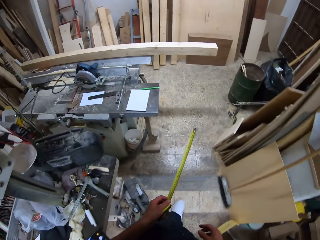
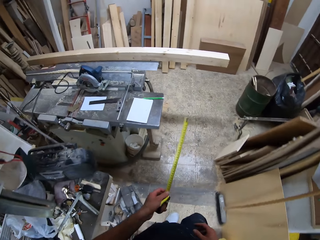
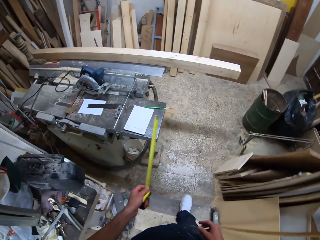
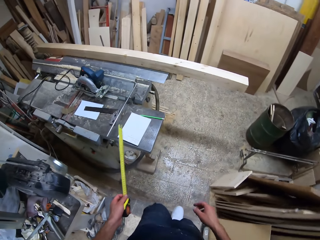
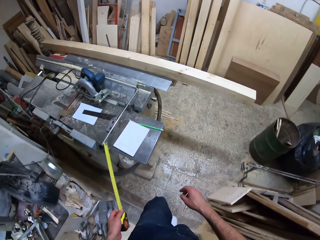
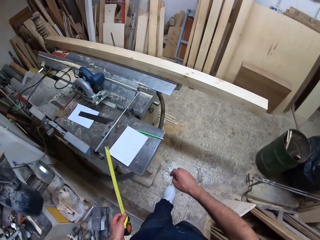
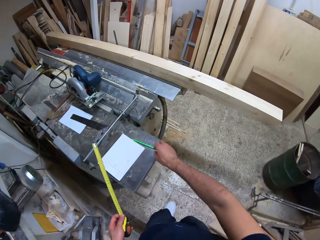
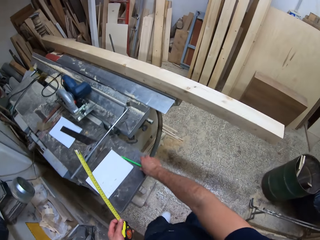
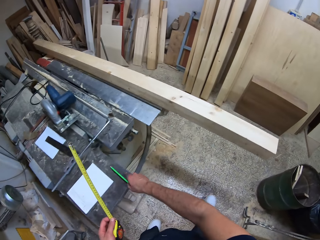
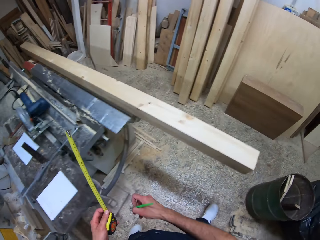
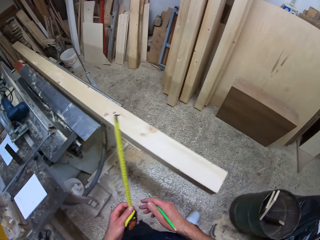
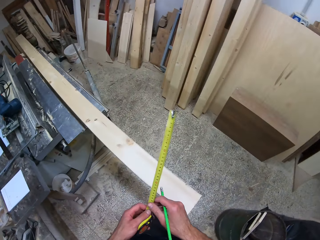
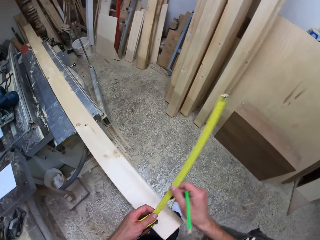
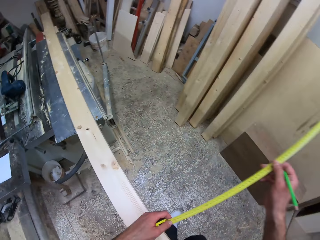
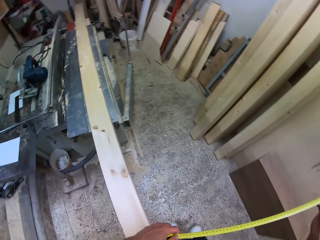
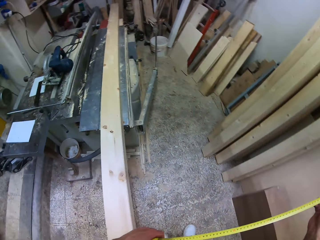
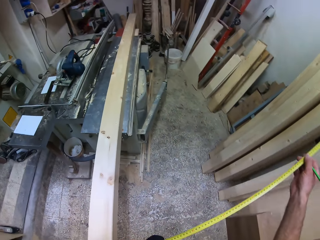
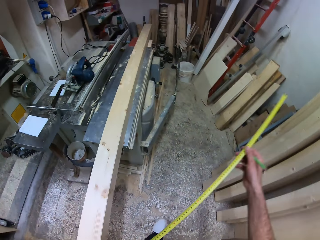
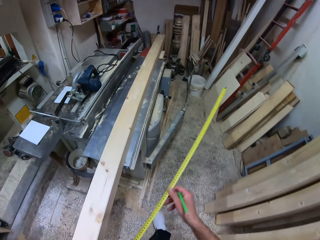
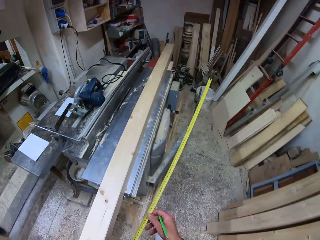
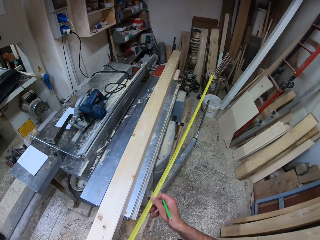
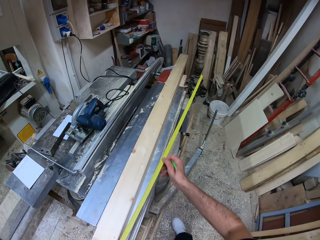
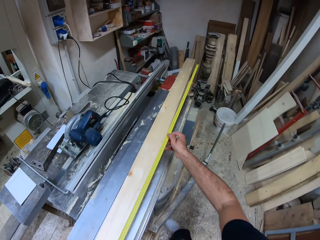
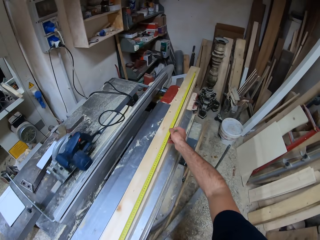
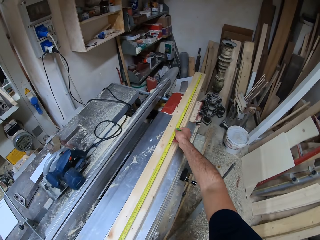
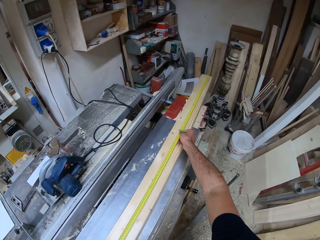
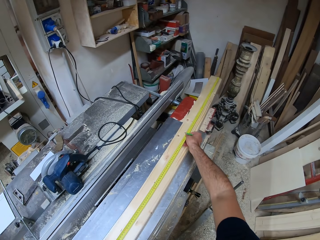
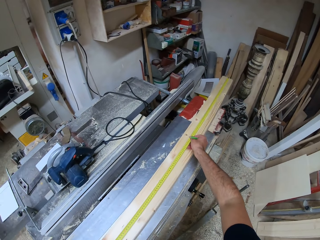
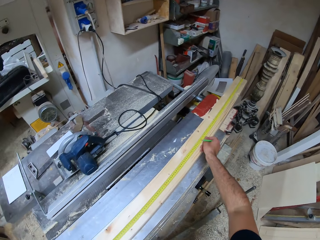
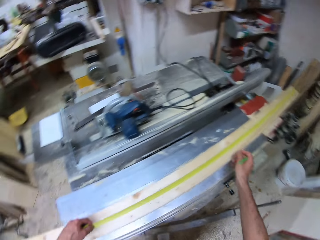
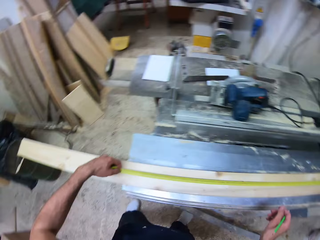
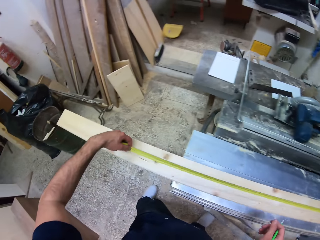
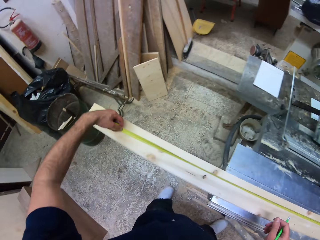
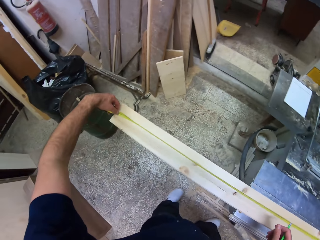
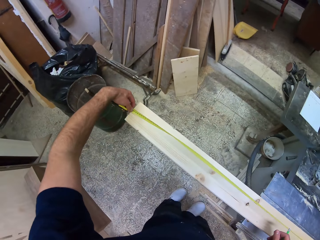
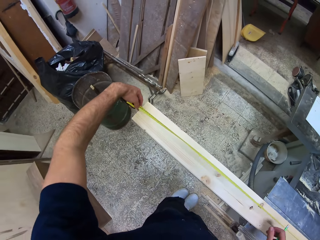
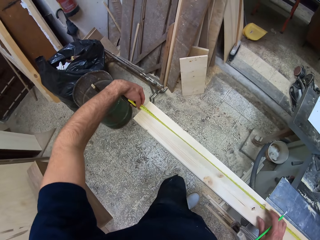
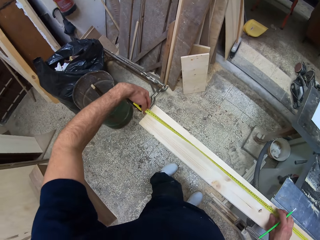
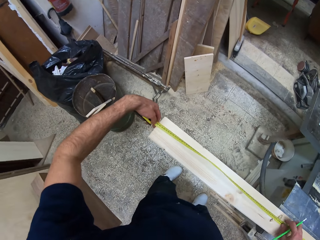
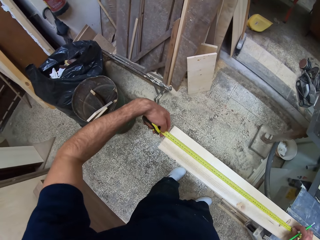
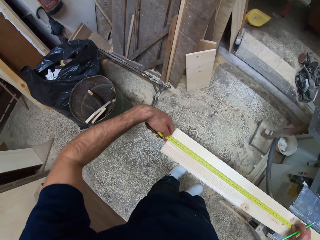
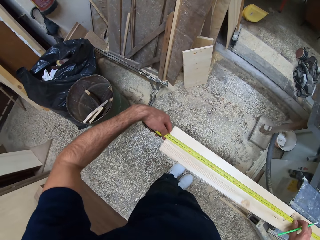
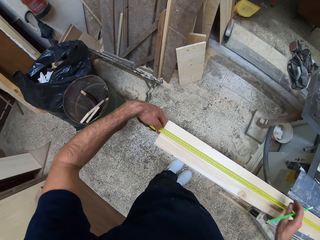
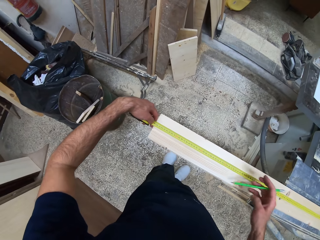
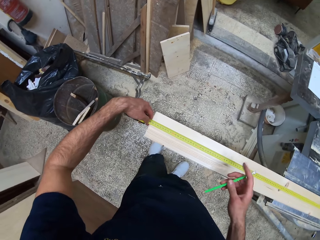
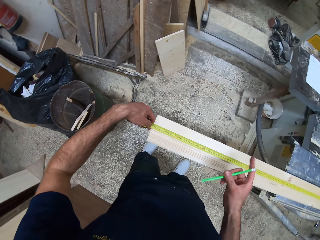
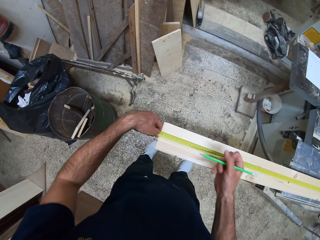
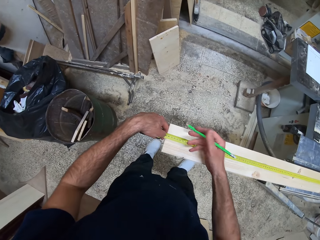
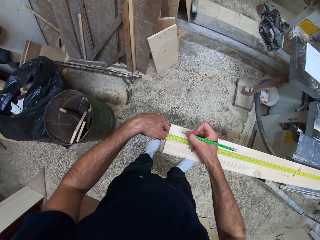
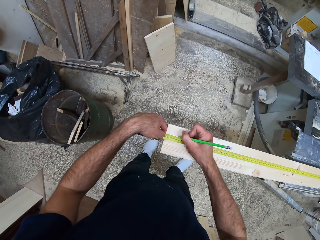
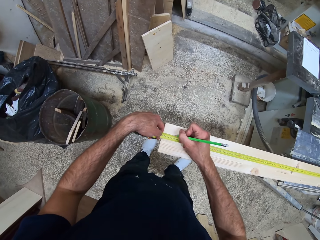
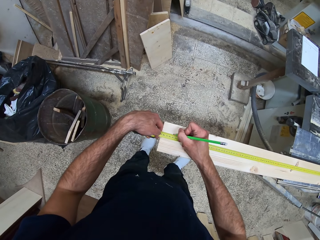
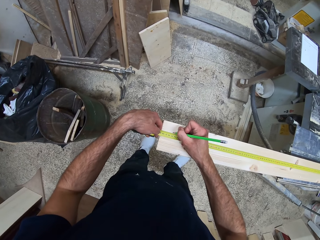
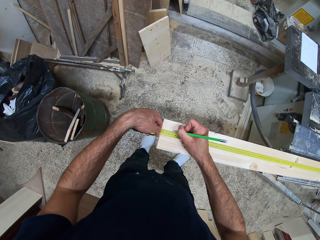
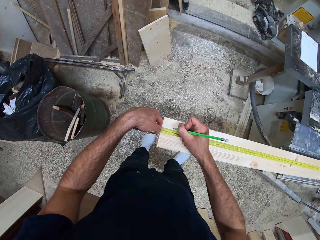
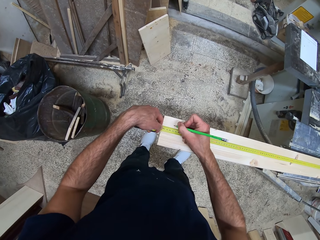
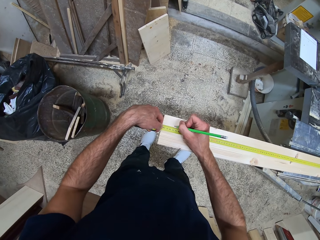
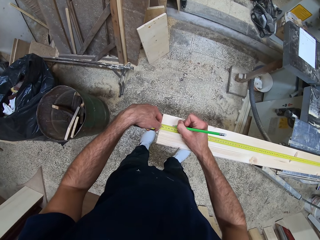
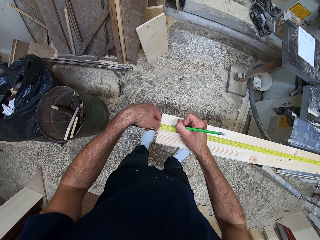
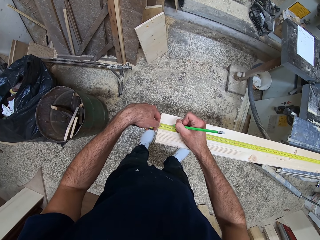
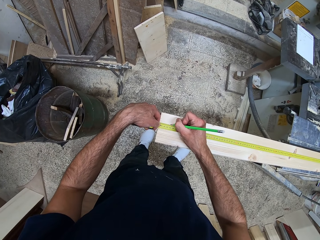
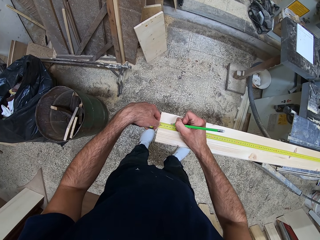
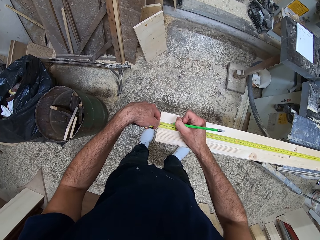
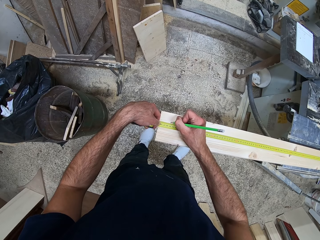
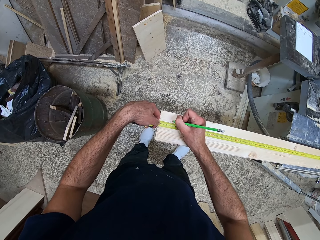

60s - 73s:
The camera wearer picks up the carpenter pencil from the metal workbench with his right hand. He pulls the tape measure out of its case with his right hand. He measures the wood with the tape measure. He marks the wood with the carpenter pencil.

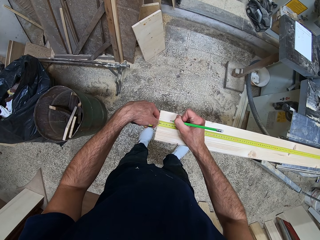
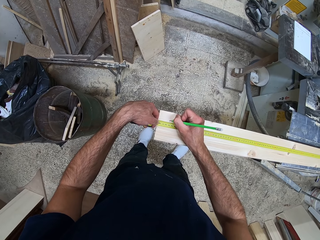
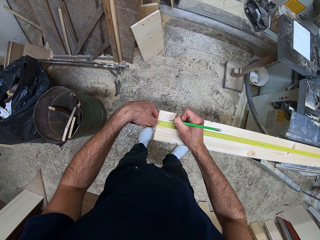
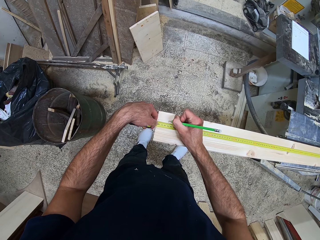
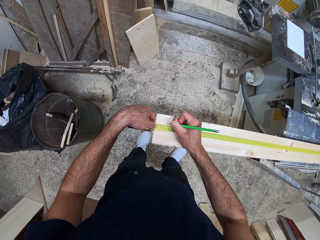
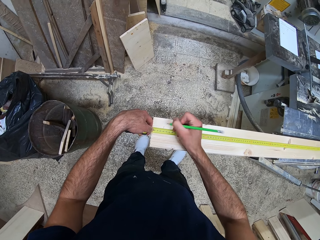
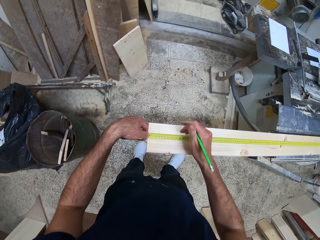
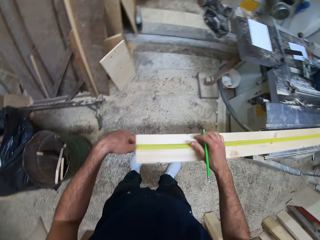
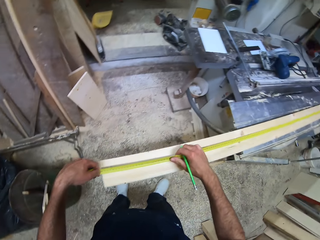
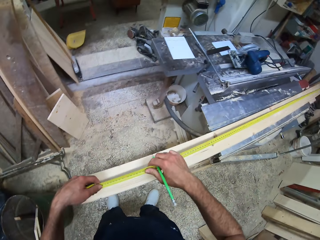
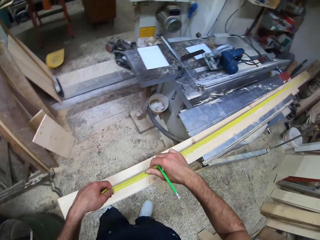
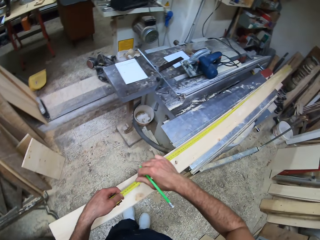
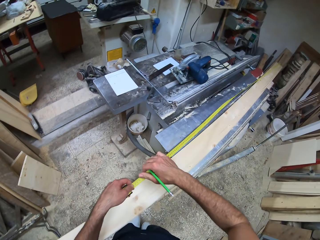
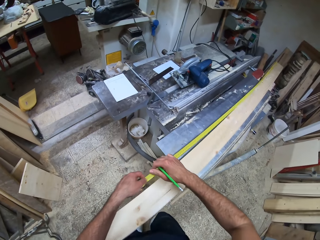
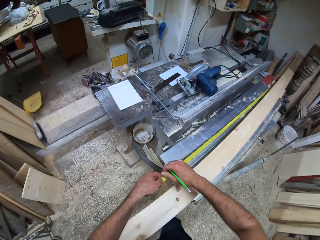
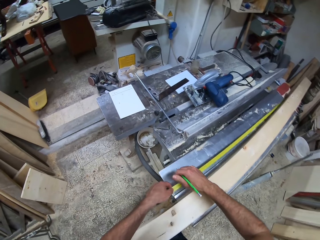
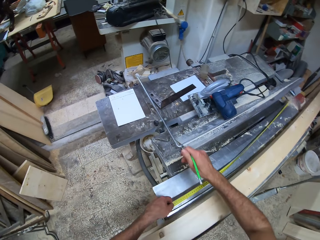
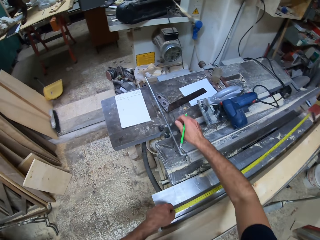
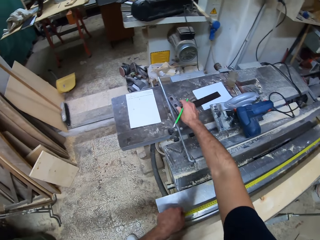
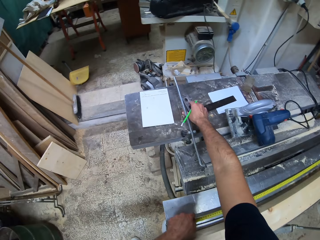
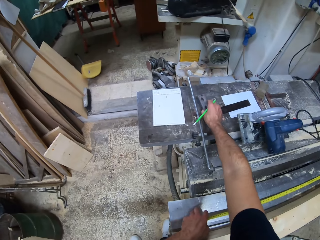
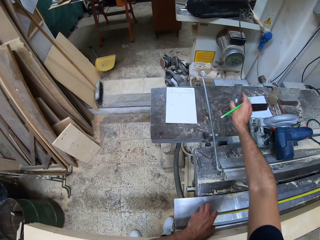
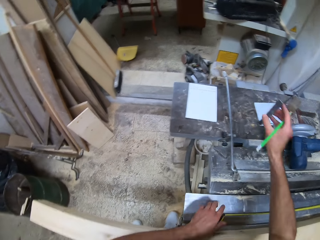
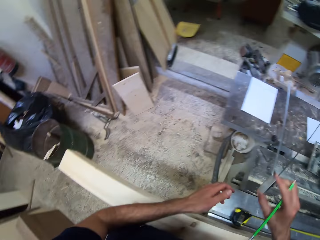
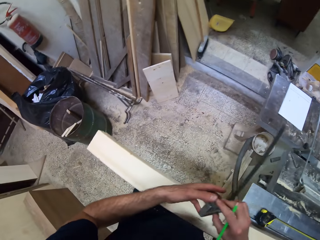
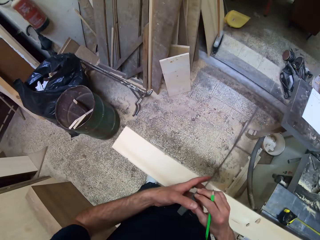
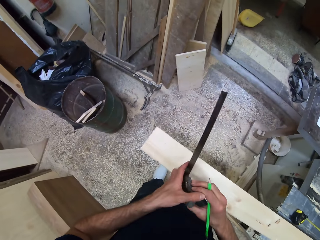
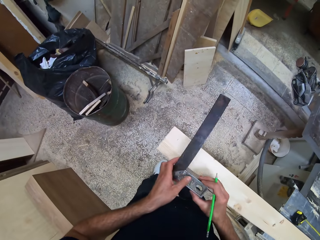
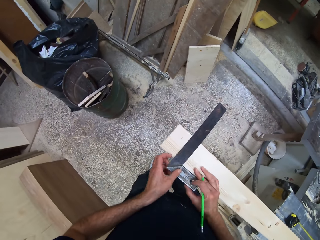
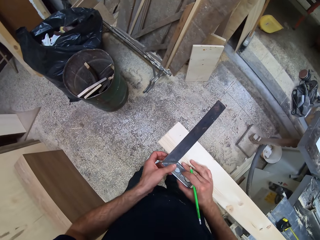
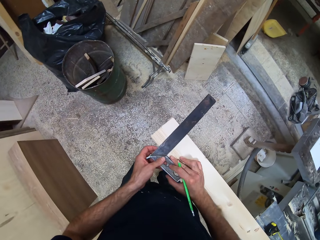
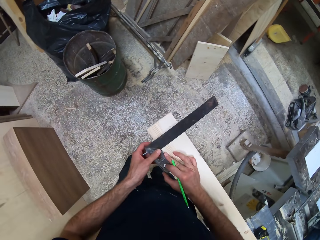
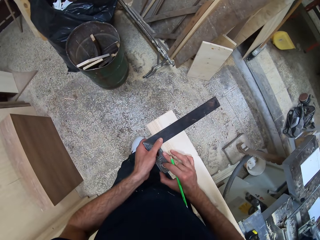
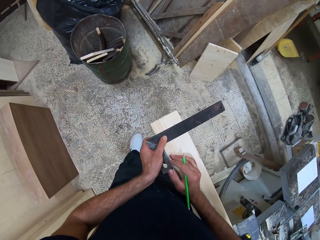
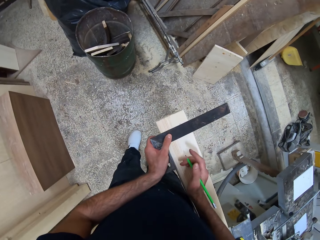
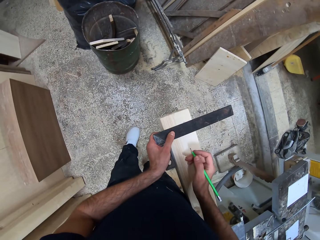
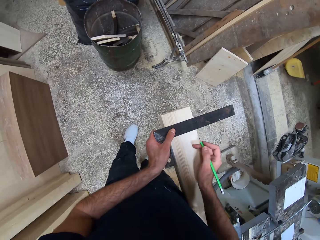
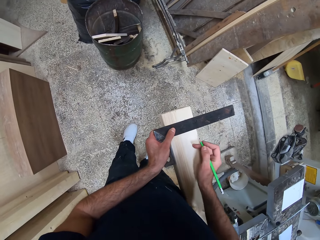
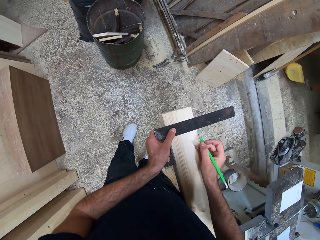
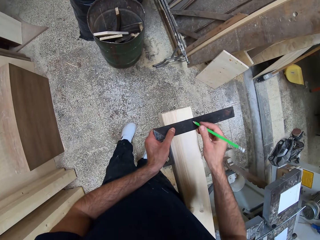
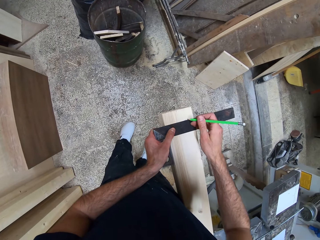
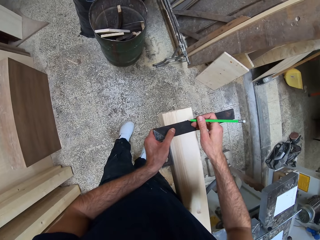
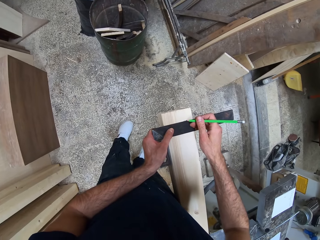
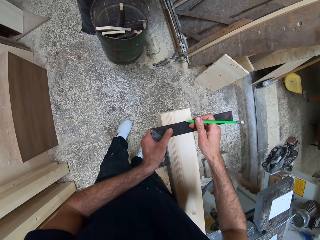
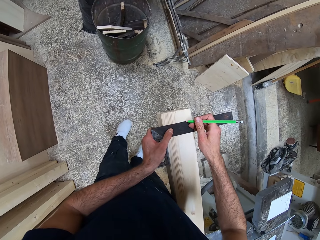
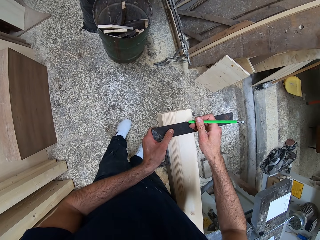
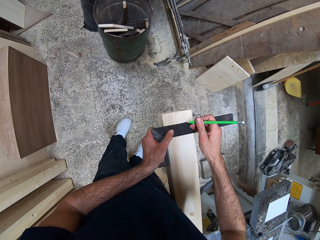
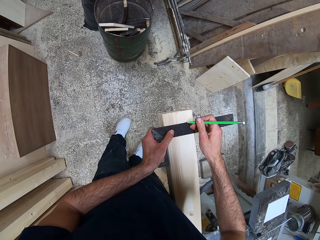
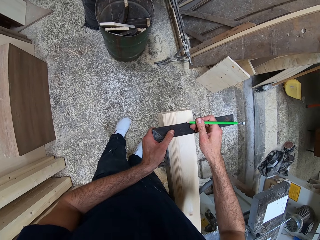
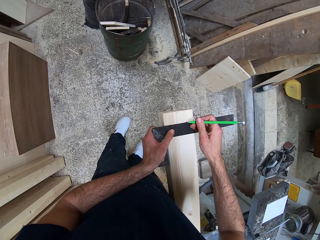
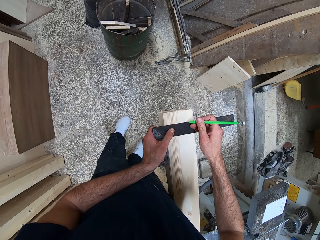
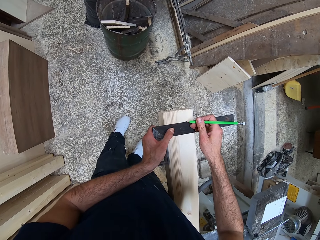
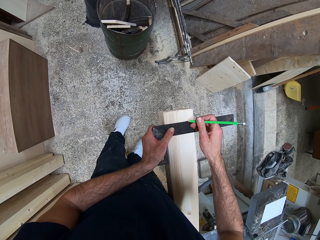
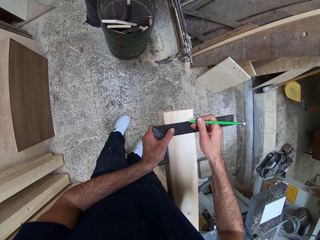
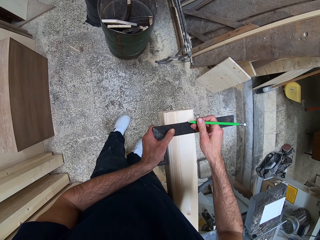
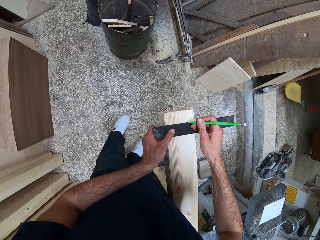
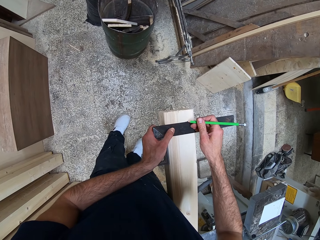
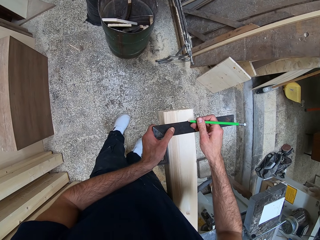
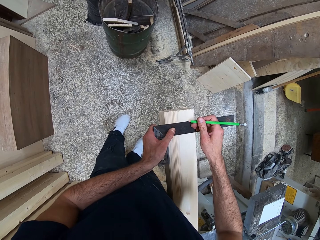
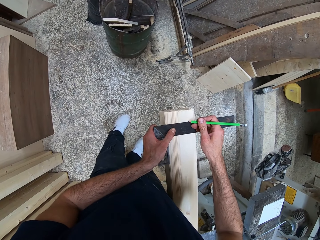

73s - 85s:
The camera wearer pushes the tape measure into its case. He picks up a try square or square measure ruler from the metal workbench with his right hand. He places the square measure ruler on the wood. He measures the wood with the try square. He marks the wood with the carpenter pencil.
